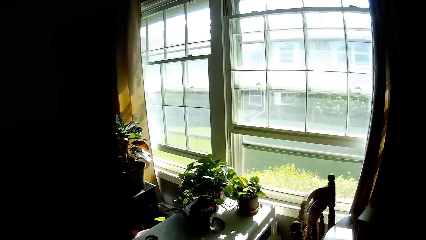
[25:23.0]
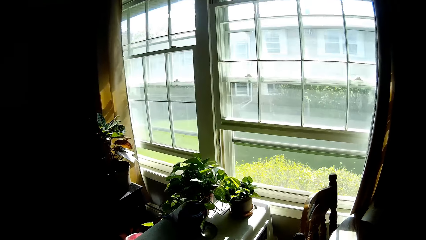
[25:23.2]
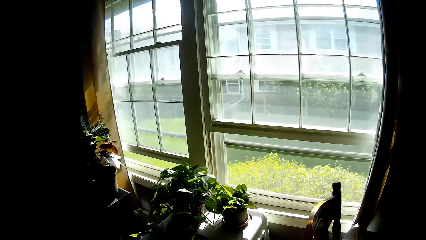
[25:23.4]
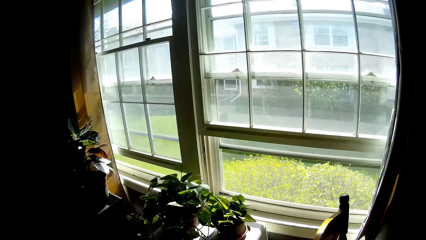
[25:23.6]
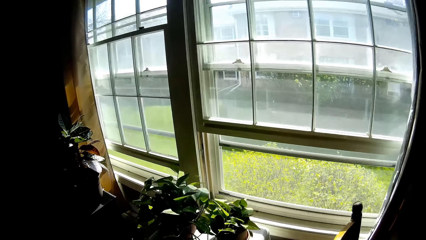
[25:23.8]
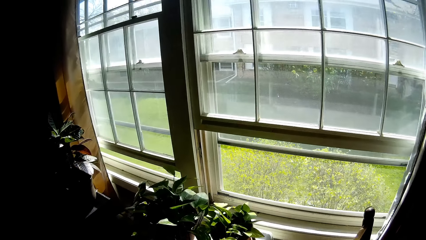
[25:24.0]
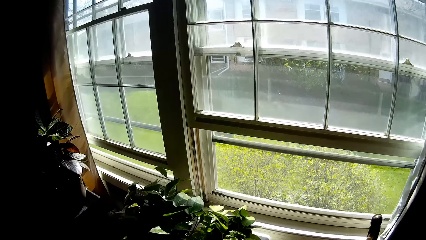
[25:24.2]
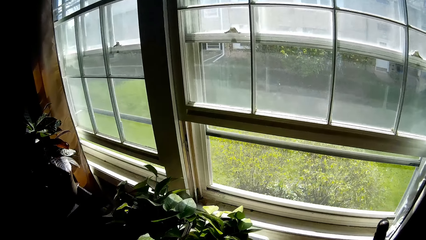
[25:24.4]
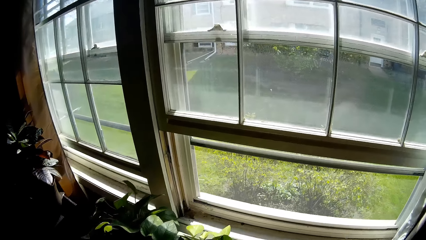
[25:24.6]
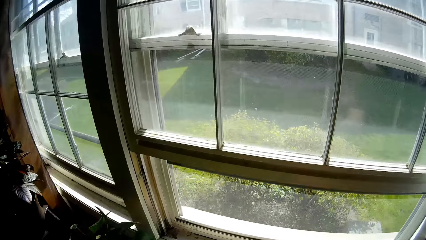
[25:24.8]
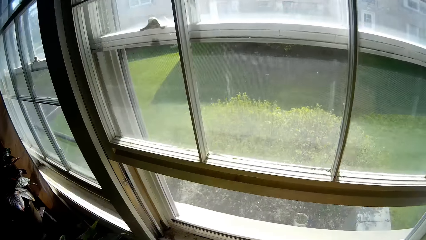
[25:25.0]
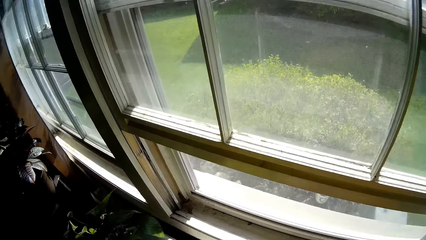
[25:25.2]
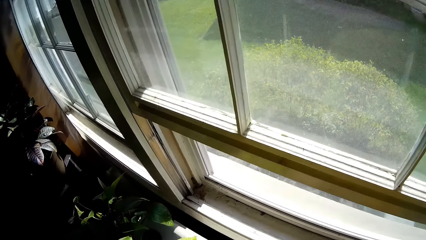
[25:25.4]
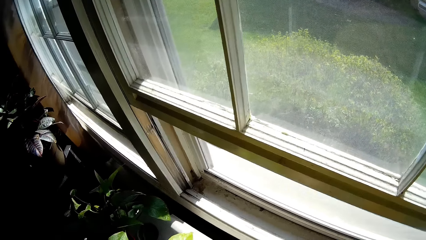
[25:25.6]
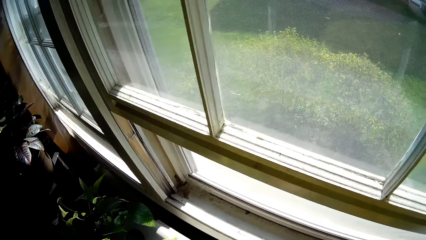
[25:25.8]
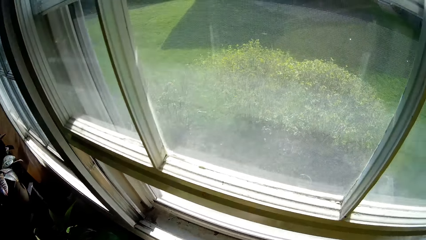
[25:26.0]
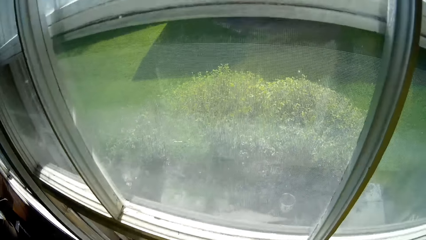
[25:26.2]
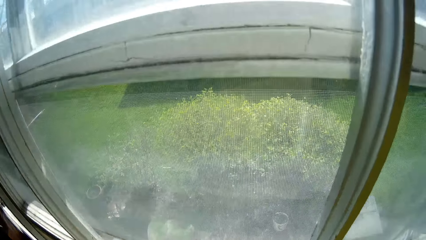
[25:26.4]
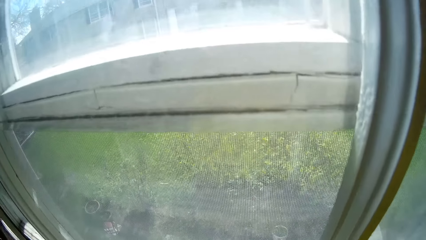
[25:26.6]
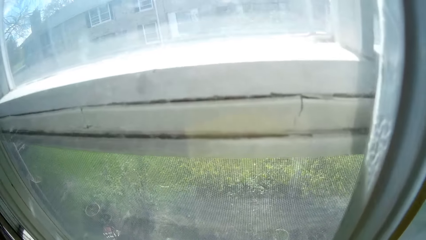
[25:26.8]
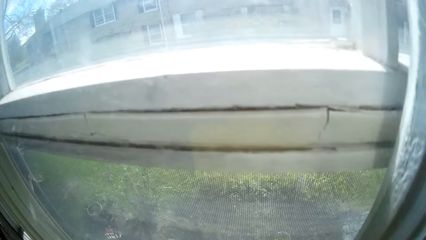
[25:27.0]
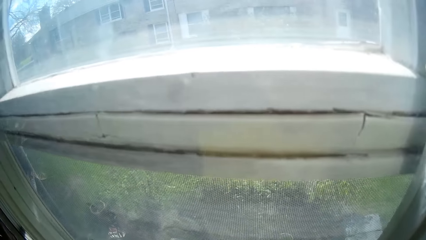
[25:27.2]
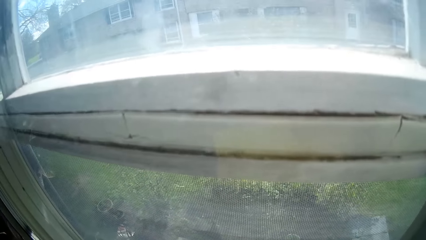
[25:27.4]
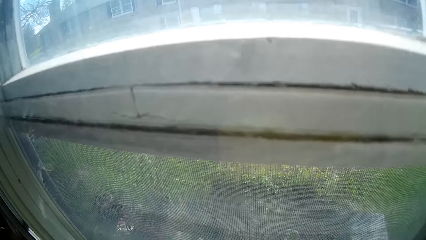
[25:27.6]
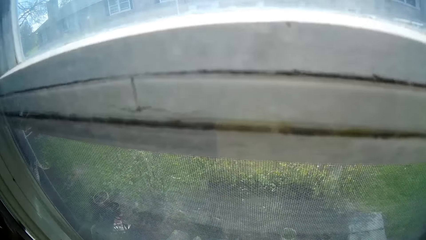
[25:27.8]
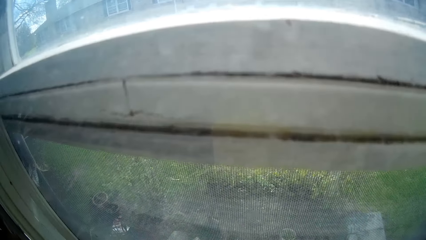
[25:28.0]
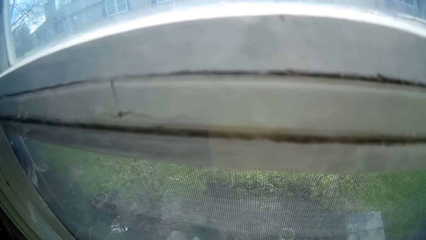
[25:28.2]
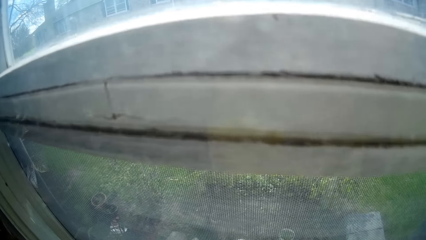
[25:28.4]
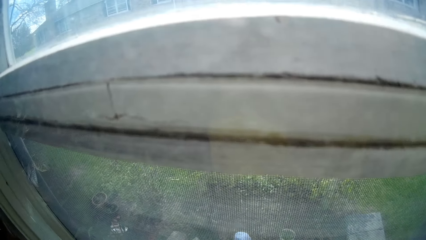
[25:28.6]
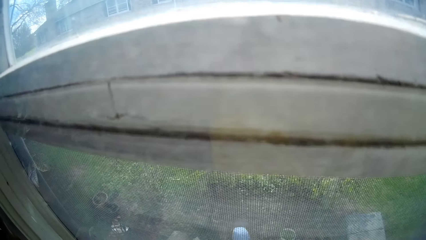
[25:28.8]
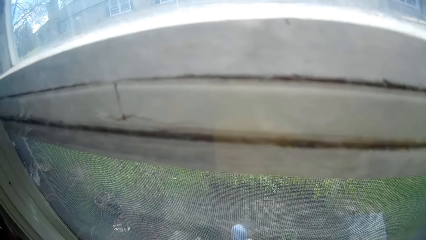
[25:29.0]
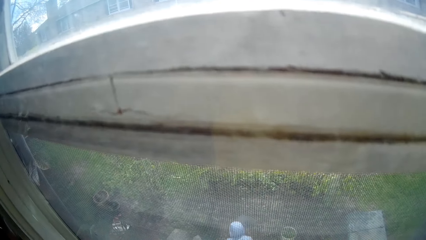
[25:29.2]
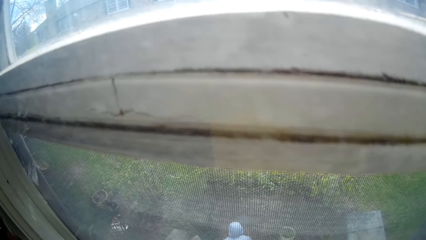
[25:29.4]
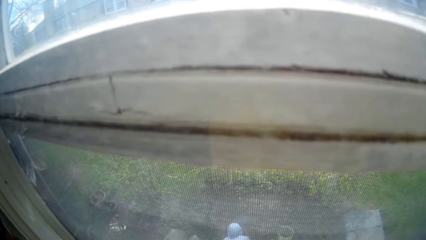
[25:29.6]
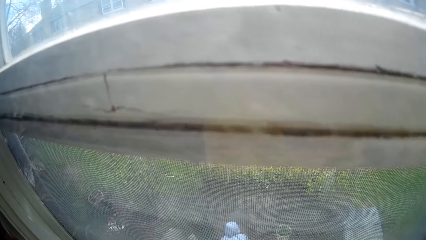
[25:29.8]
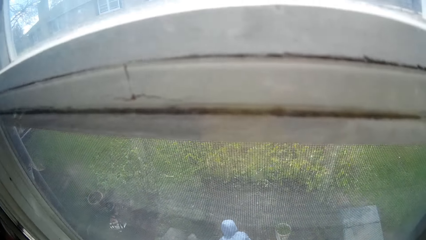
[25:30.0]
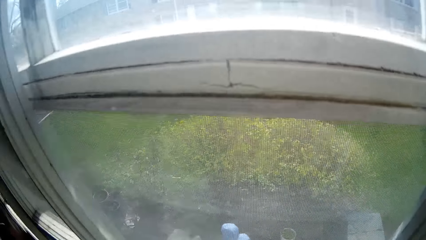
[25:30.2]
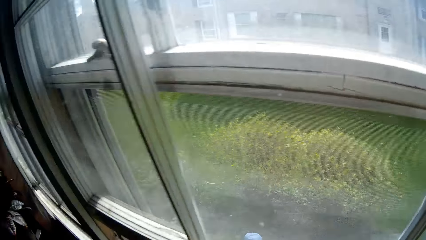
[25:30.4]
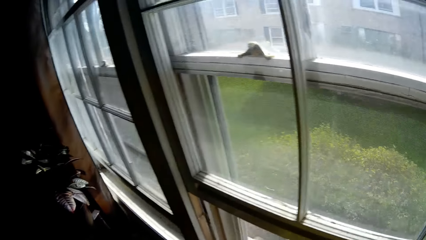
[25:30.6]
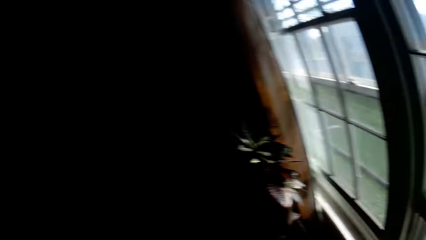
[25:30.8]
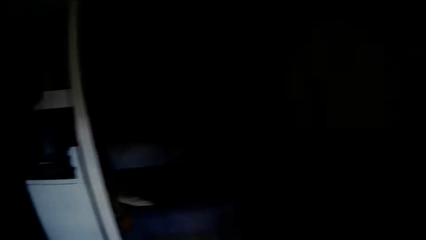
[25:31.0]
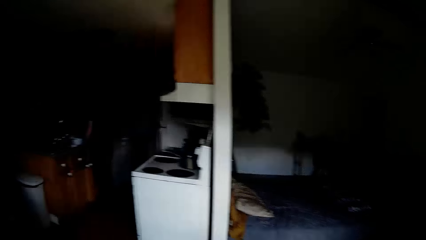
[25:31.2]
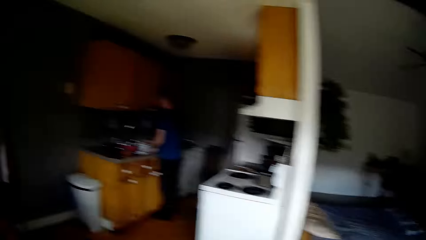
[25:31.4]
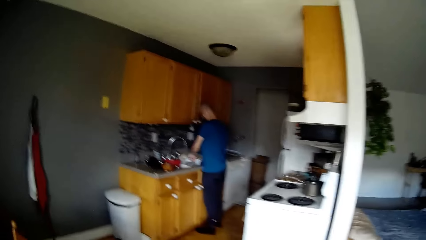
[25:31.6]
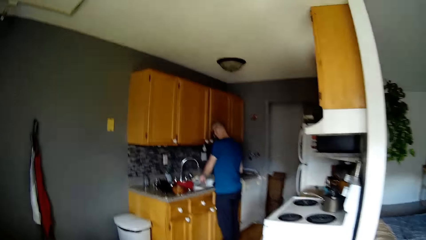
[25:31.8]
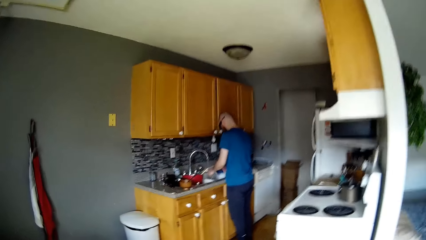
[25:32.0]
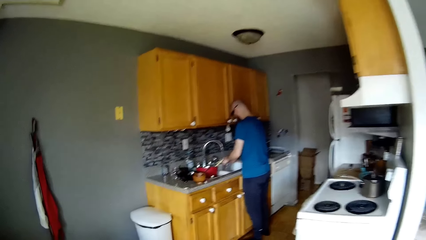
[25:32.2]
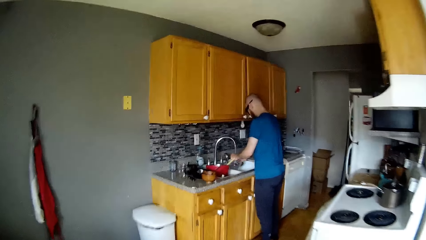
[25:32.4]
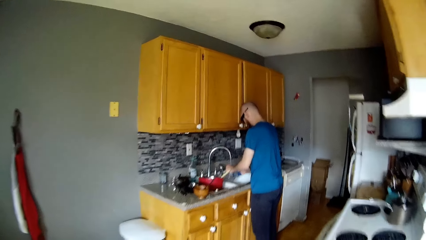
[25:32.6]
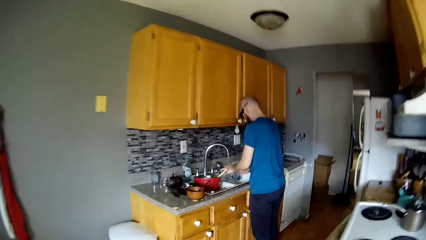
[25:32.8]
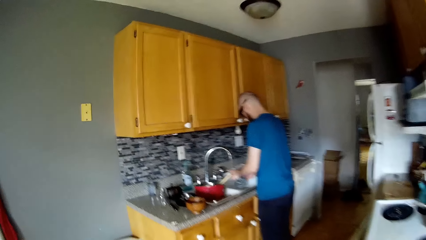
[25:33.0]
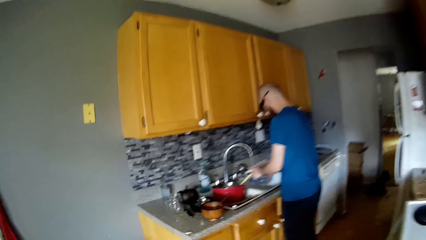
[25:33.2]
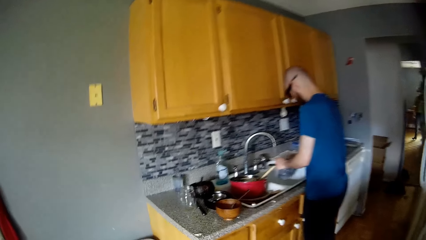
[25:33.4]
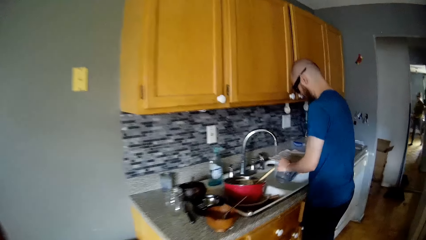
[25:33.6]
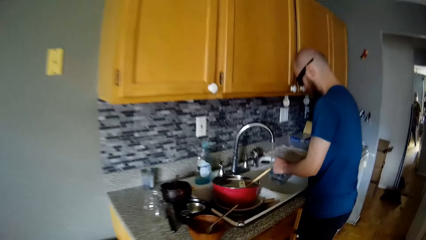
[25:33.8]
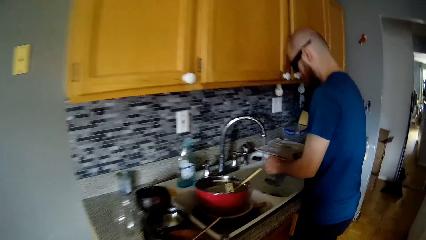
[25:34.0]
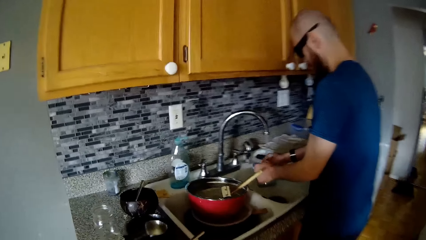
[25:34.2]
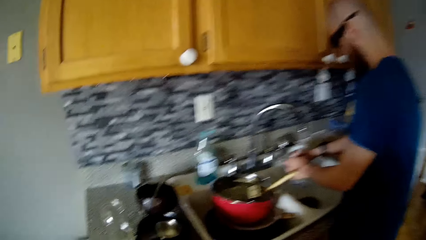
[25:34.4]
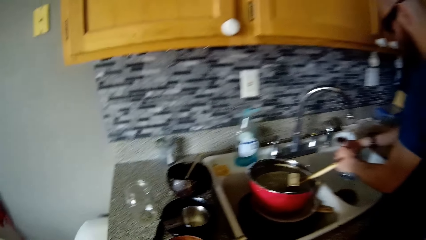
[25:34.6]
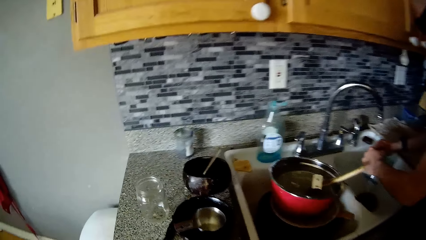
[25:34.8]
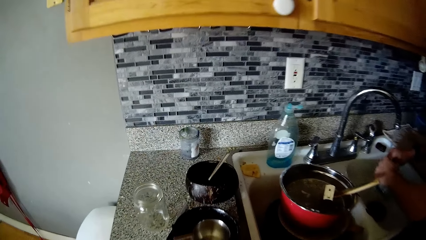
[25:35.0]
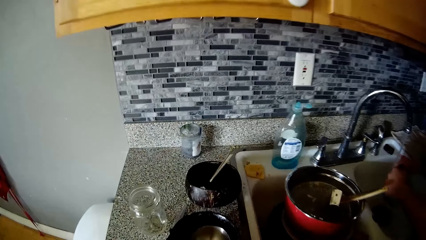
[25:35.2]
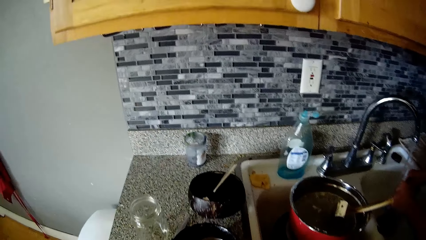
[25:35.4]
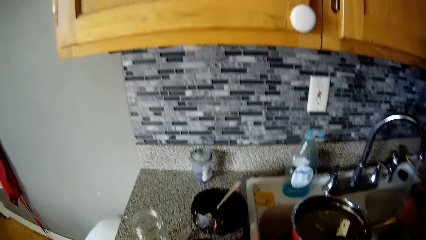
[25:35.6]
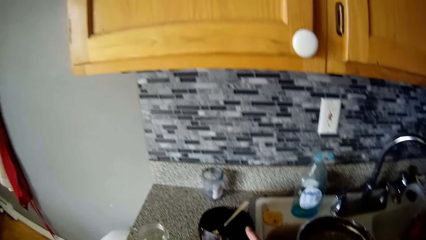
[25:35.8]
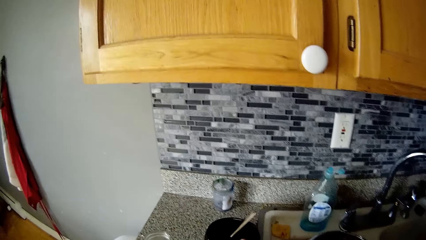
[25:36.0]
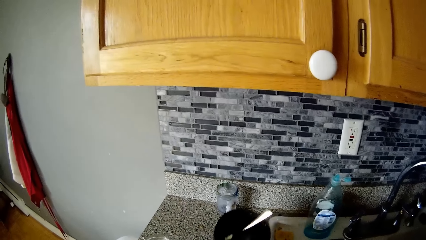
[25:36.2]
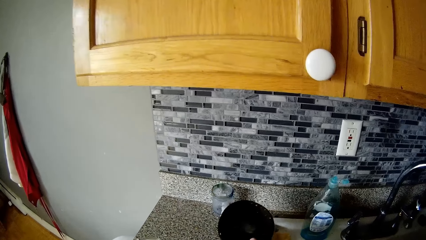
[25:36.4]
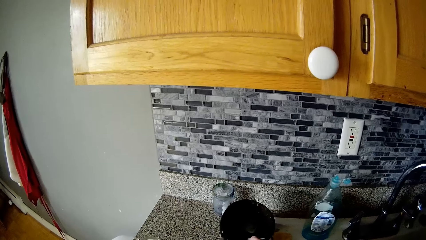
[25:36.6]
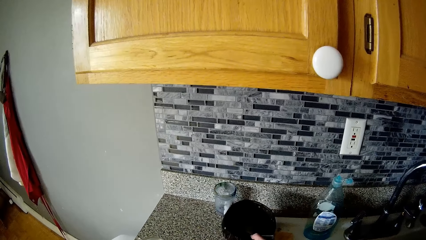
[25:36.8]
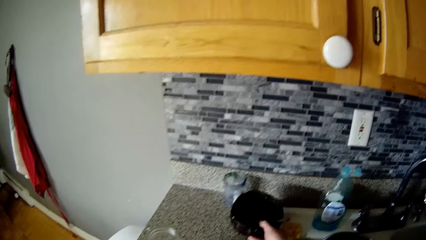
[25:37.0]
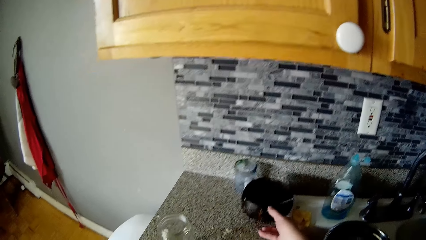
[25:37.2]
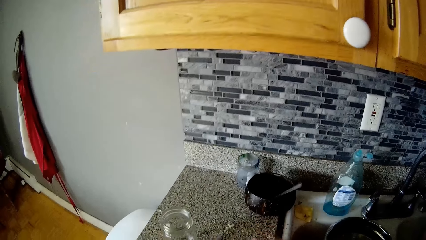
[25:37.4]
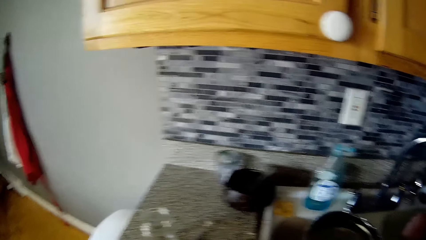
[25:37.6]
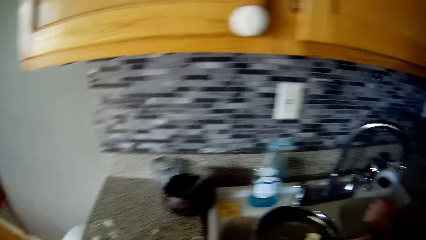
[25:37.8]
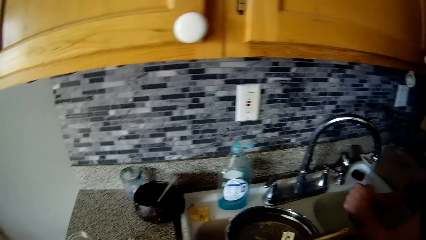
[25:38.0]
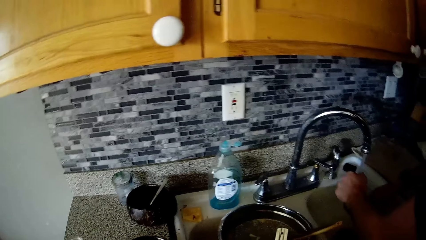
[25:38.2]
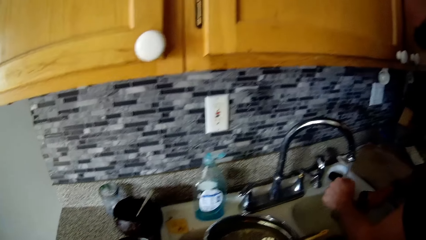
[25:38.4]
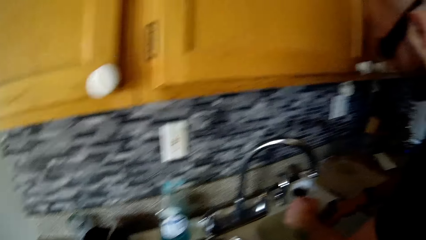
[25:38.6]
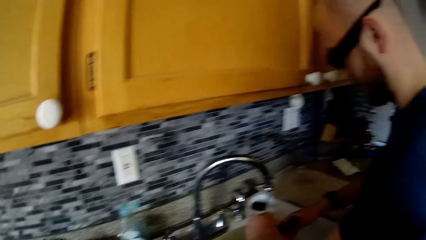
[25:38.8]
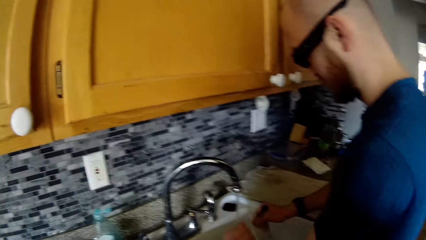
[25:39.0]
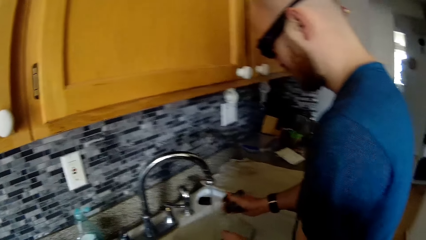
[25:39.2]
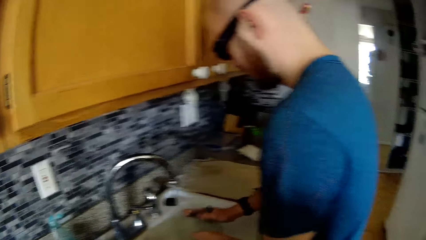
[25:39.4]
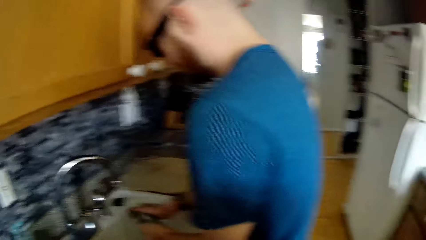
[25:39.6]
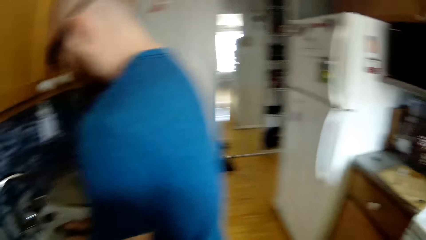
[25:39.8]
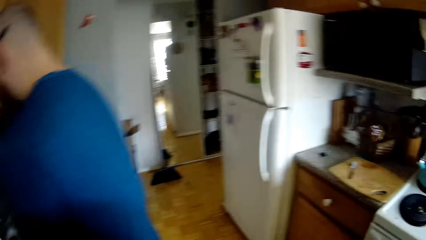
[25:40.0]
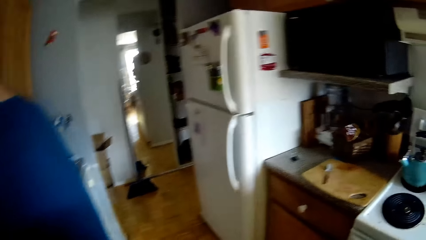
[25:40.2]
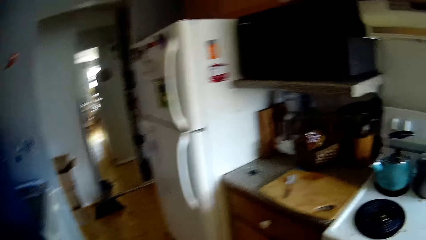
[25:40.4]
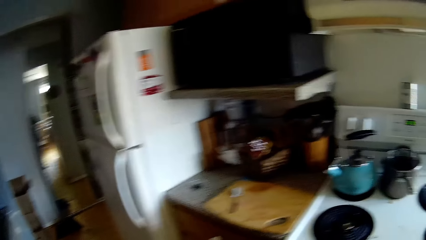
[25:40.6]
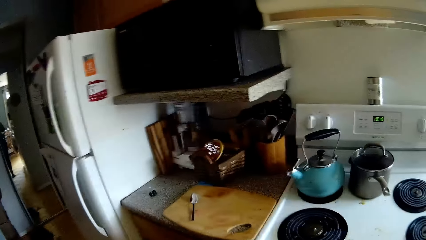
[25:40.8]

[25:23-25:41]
The camera wearer walks towards the window and looks outside the window. The man washes a cup in the sink with the sponge. The camera wearer interacts with the man. She lifts a bowl on the cabinet. She puts down the bowl with her right hand.
